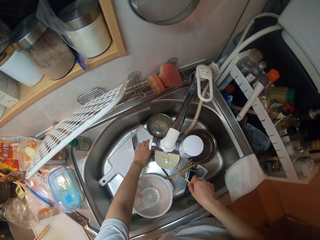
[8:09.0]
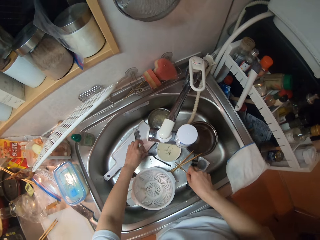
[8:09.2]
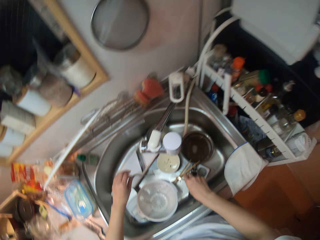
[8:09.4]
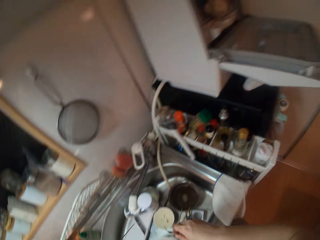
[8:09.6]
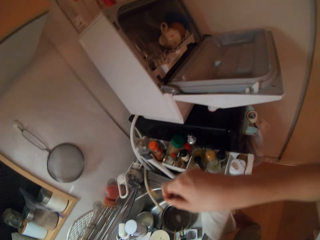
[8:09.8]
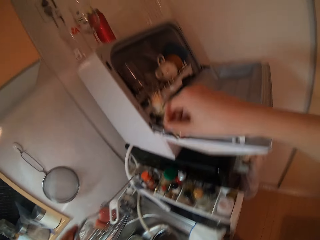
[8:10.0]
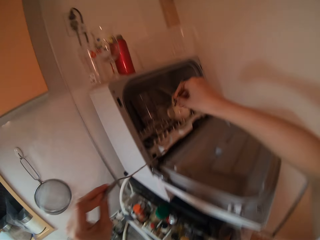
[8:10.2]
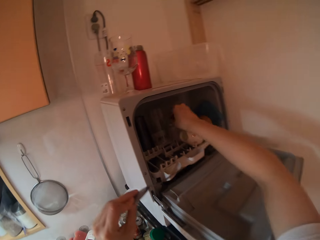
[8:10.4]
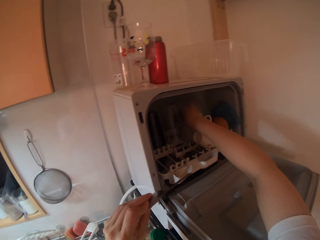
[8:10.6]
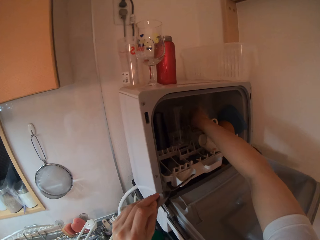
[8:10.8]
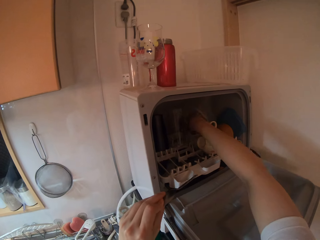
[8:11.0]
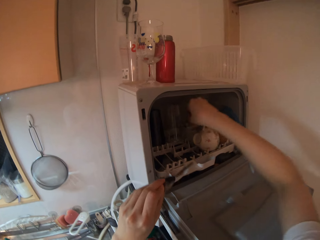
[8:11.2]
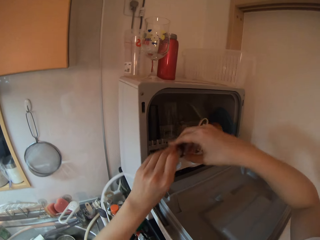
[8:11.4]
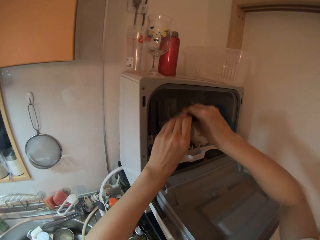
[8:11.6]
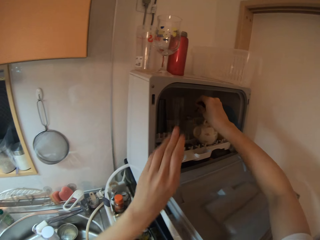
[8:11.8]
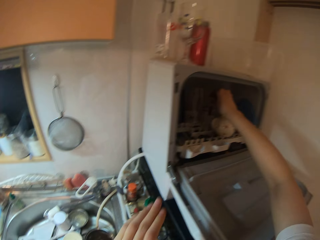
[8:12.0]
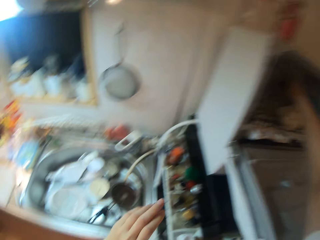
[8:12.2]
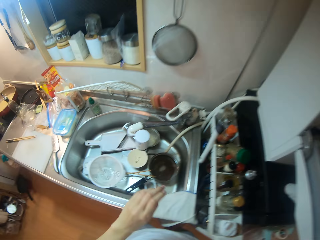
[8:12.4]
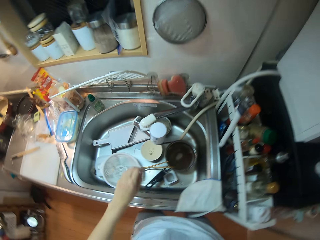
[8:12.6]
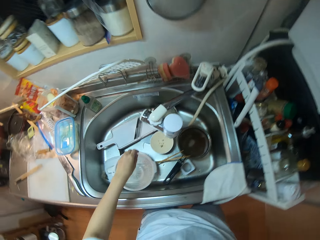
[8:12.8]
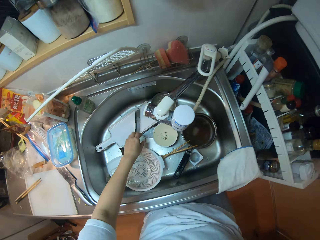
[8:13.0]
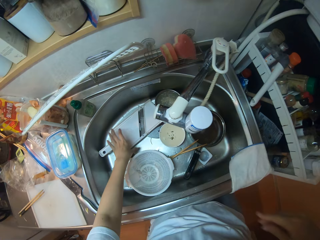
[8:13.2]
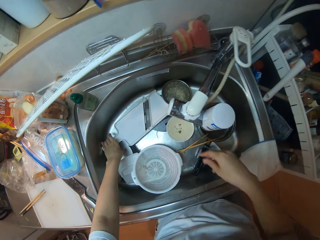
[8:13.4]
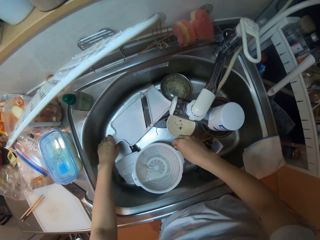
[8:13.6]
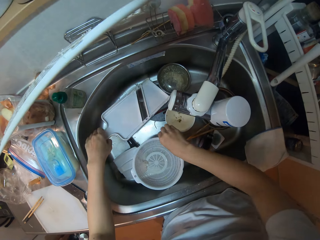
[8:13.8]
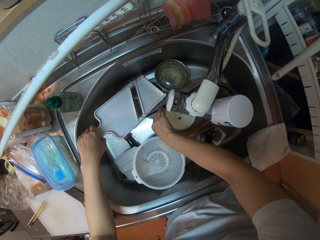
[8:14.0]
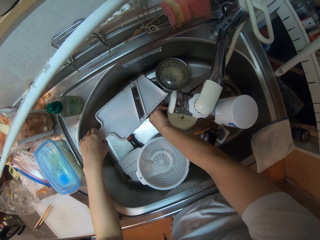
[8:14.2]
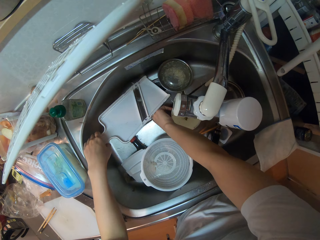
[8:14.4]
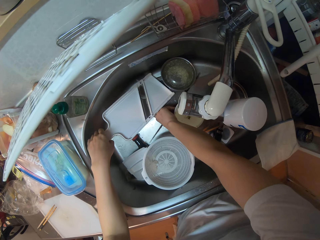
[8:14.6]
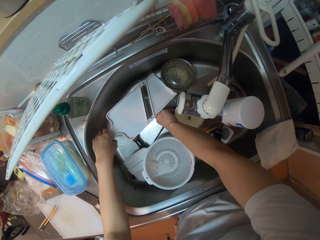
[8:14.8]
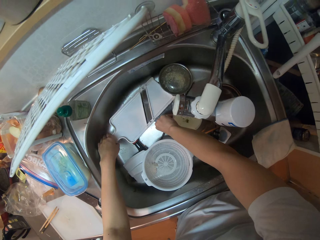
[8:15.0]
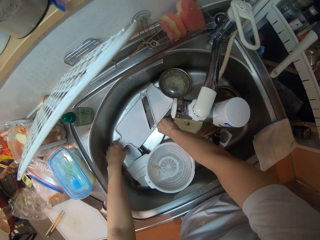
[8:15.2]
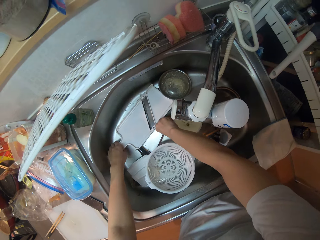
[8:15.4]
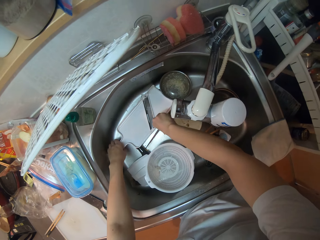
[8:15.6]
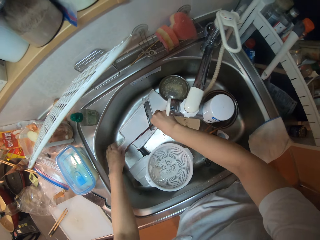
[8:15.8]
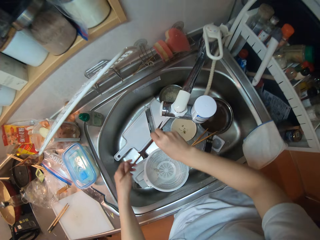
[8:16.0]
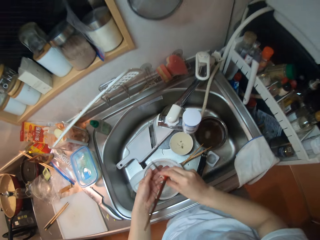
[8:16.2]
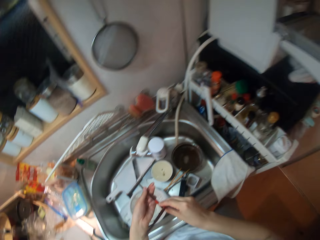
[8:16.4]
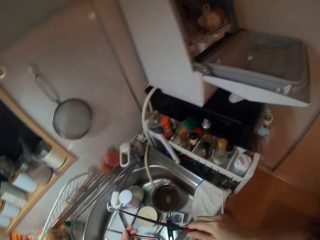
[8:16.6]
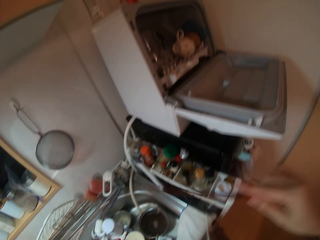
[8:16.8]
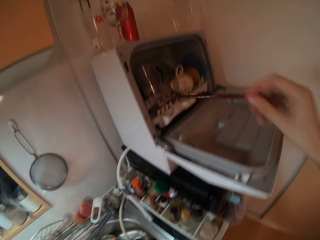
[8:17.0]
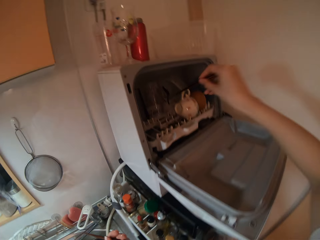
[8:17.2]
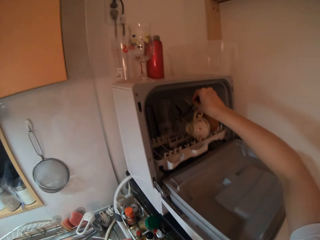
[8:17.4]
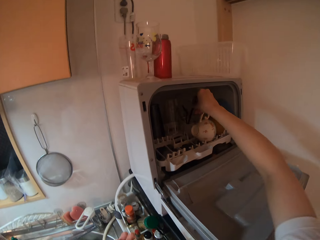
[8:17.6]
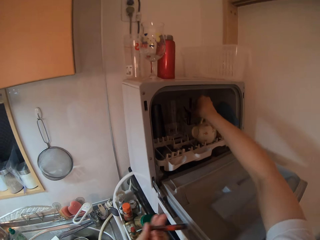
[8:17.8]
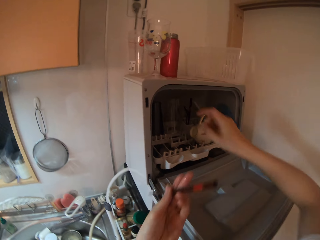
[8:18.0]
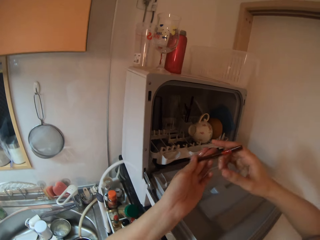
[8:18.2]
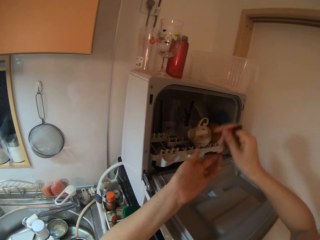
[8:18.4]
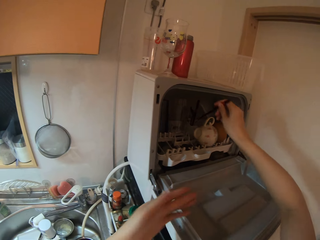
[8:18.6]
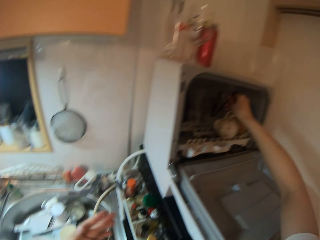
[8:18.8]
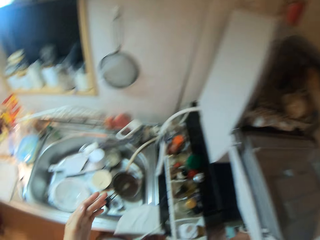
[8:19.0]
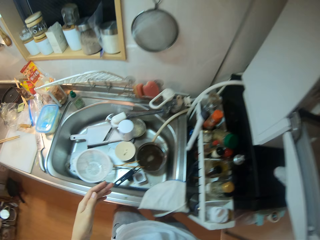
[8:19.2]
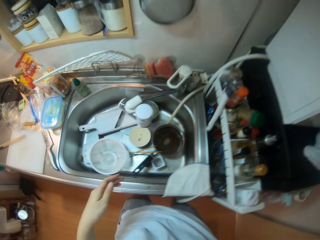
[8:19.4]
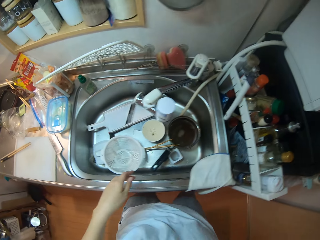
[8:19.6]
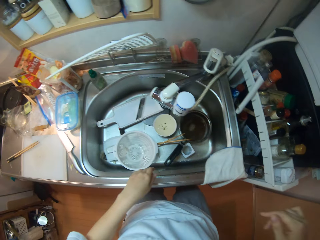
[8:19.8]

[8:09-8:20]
The camera wearer turns away. She places the cutlery in the dishwasher. She moves a plastic grater with her left hand. She picks up the chopstick in the sink. She picks up a utensil in the washing machine. She places the chopsticks in the dishwasher.

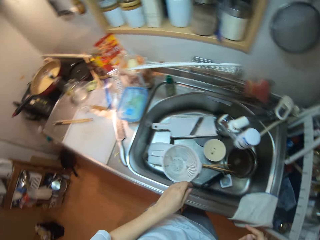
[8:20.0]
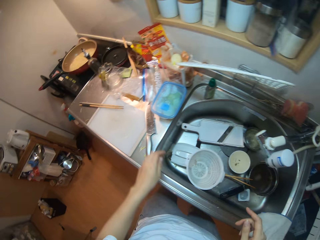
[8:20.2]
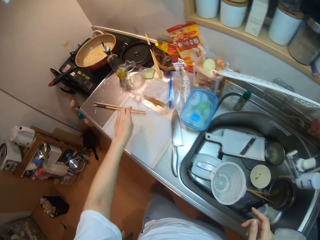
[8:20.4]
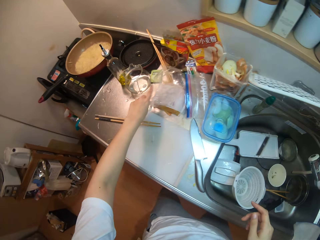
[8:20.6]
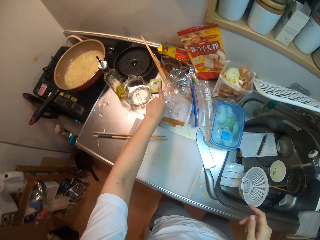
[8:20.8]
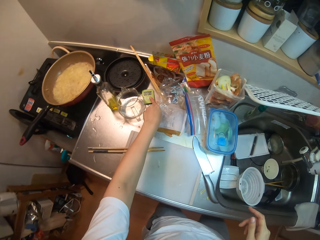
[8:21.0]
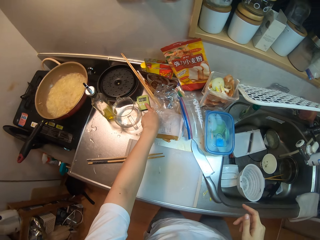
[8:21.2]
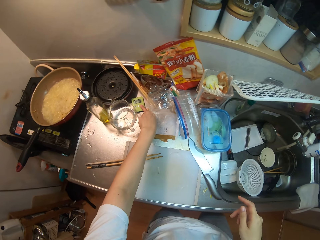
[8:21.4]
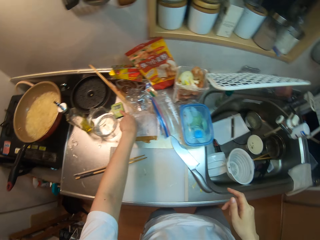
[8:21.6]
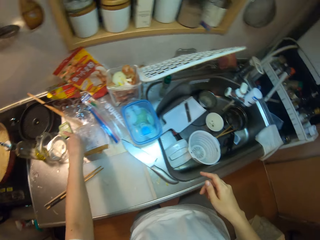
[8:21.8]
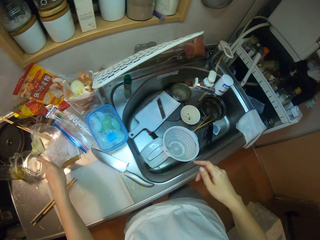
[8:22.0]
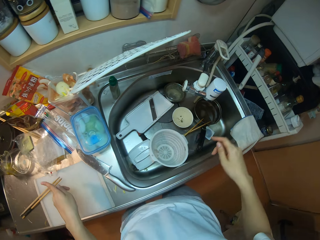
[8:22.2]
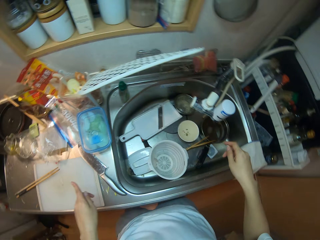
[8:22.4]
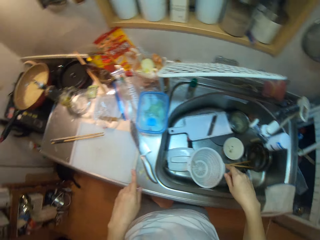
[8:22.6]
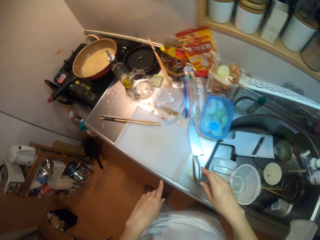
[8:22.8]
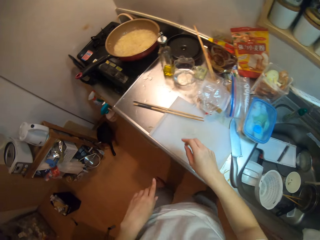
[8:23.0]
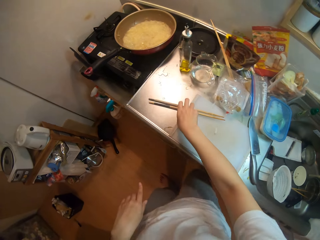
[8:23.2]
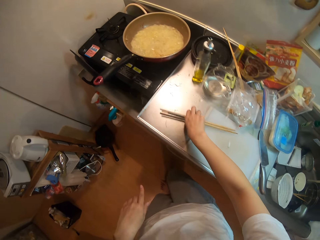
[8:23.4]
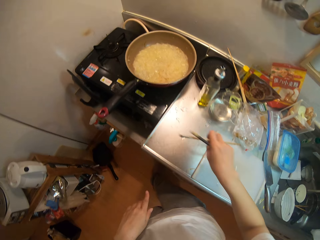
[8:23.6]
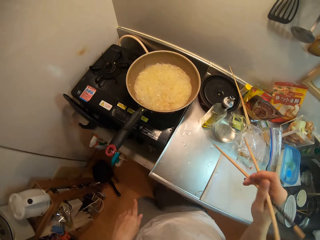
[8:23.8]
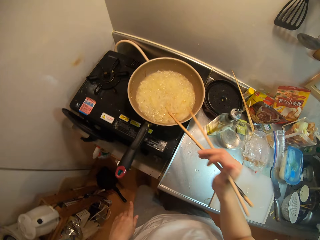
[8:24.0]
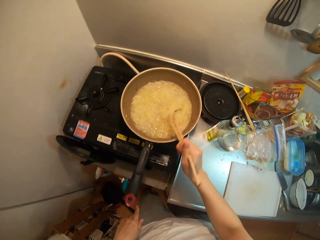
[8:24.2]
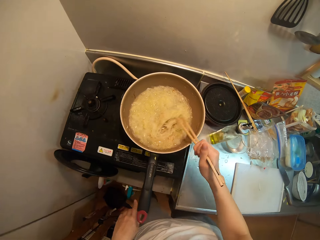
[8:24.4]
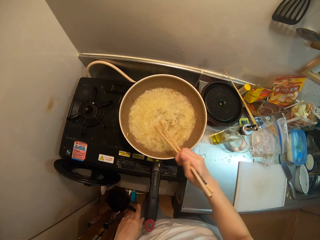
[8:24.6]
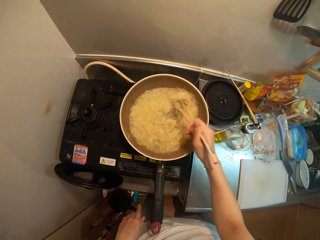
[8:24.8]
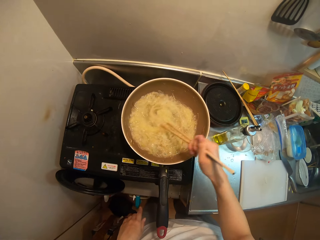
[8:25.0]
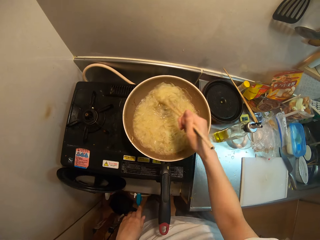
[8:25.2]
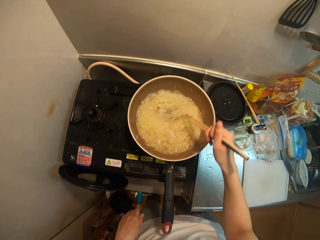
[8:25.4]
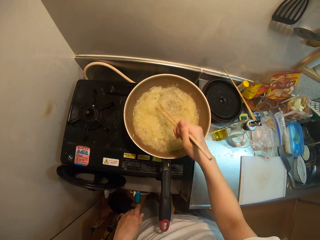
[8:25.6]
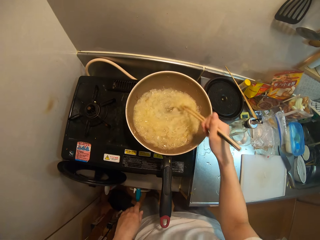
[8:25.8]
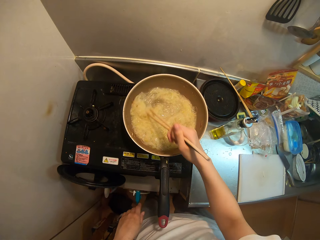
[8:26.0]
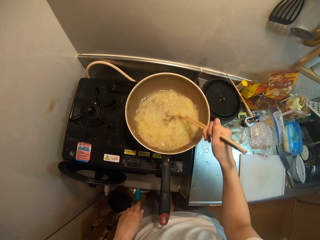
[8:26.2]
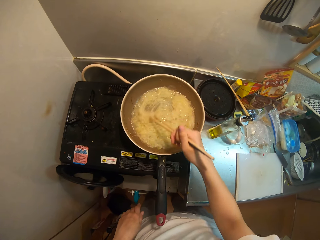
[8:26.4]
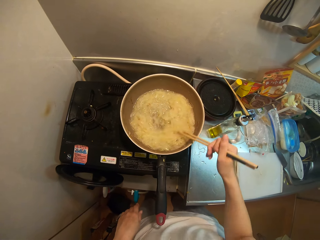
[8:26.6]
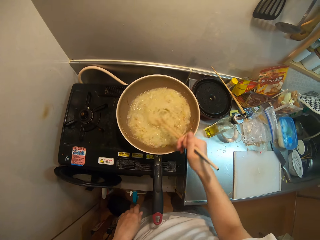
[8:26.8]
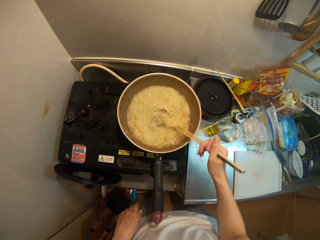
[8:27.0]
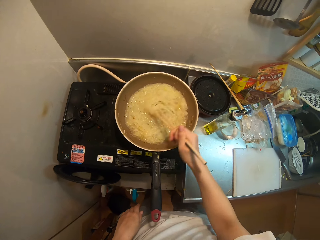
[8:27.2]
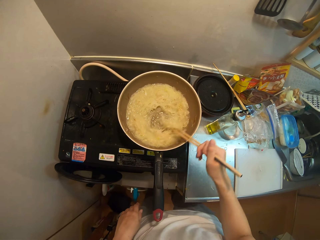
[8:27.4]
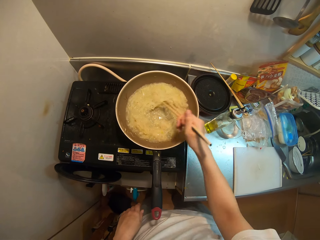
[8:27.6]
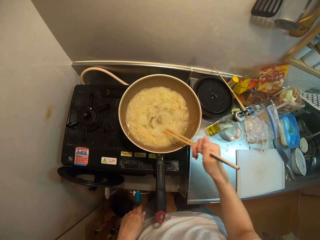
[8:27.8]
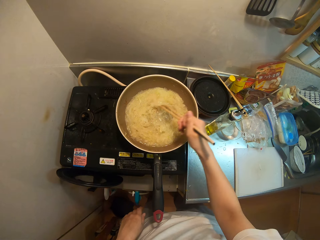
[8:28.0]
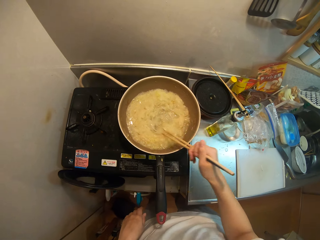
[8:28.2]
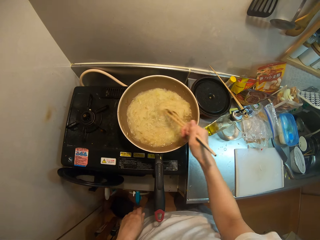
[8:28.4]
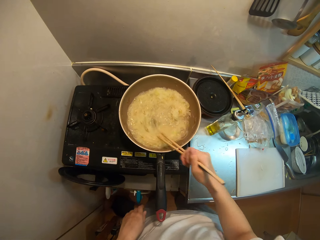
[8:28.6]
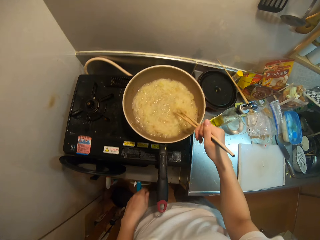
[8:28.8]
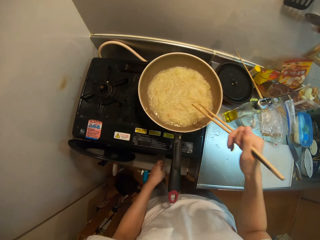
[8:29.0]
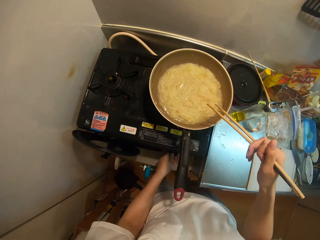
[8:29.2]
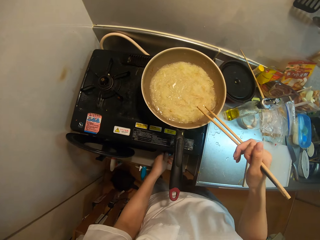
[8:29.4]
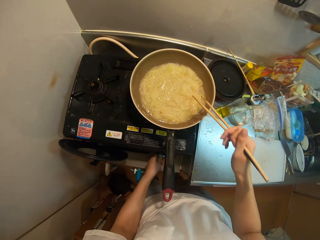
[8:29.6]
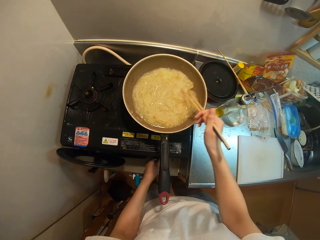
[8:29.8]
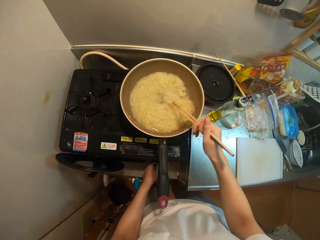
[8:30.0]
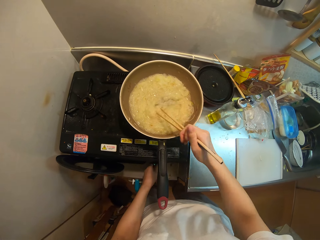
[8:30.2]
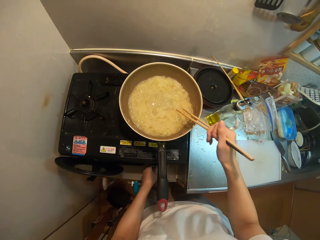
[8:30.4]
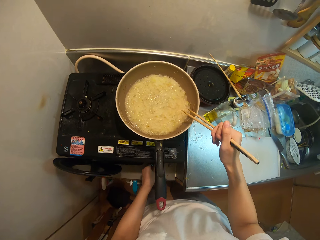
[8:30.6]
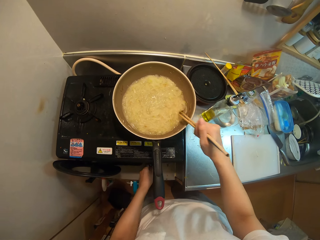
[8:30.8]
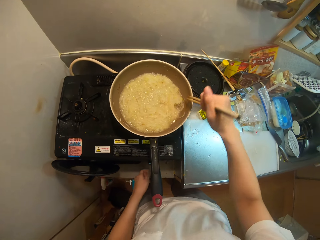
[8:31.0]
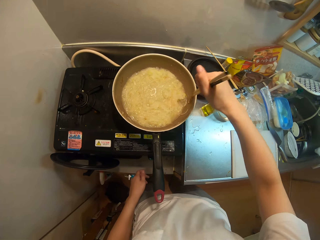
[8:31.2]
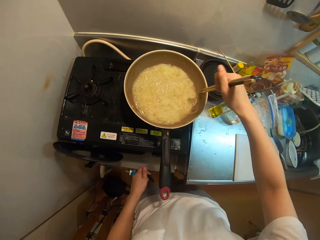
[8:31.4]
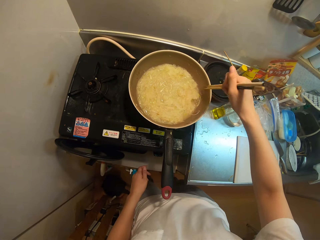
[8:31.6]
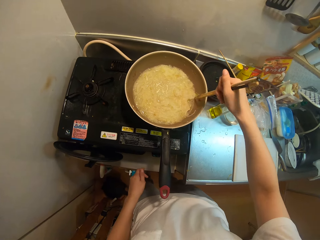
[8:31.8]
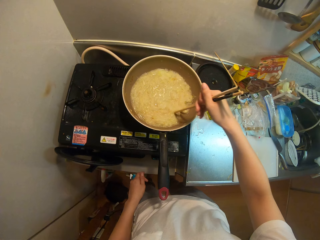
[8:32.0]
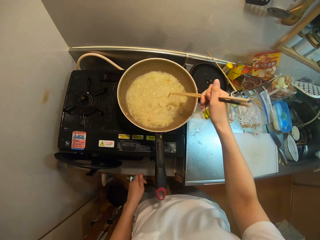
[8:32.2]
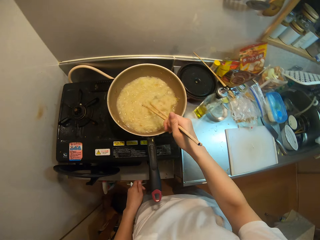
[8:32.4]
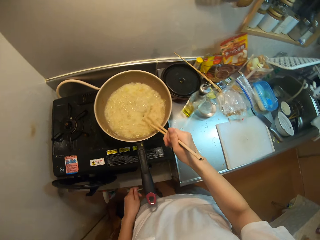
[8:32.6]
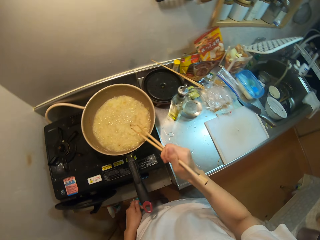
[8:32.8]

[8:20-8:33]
The camera wearer touches a switch with her left finger. She picks up the chopsticks on the table. She turns the ramen in a frying pan with the chopsticks. She adjusts the stove with her left hand. She turns the ramen in the frying pan with the chopsticks.
